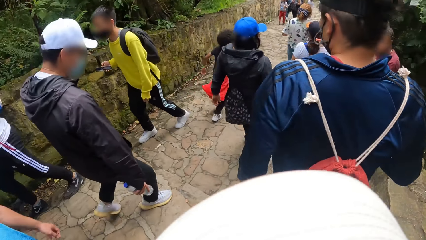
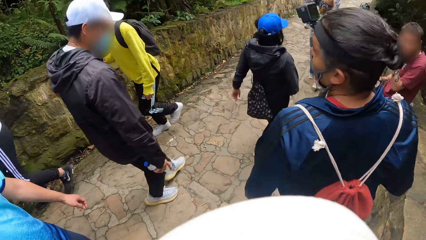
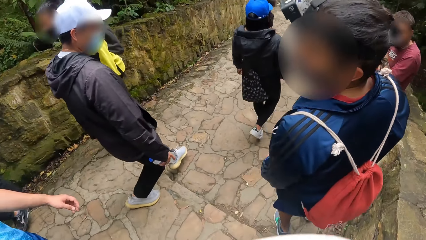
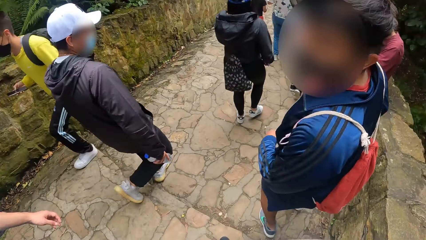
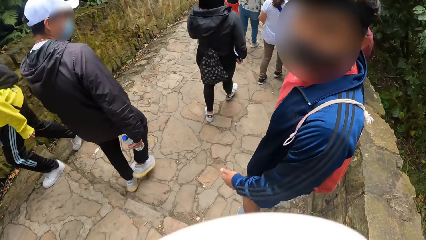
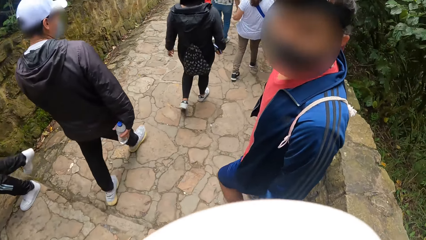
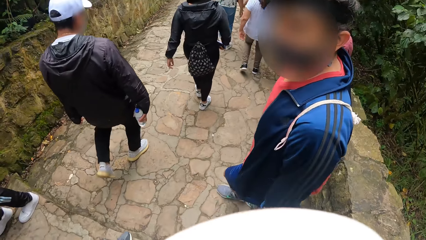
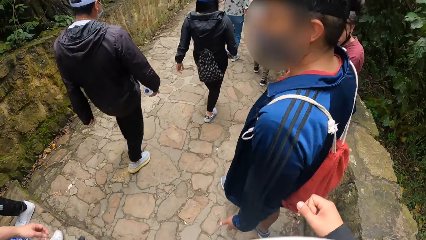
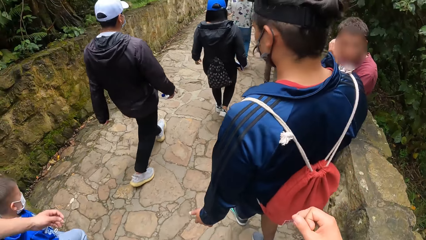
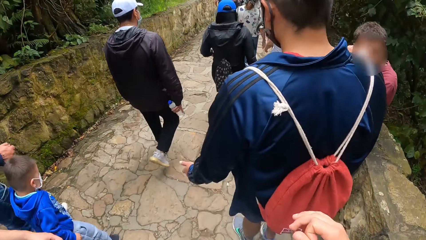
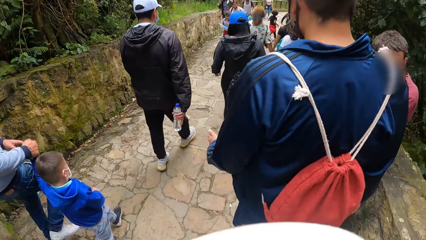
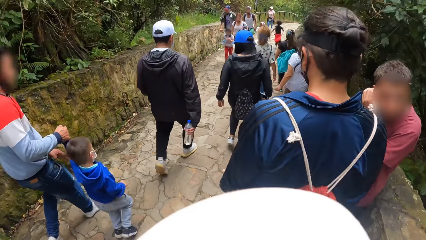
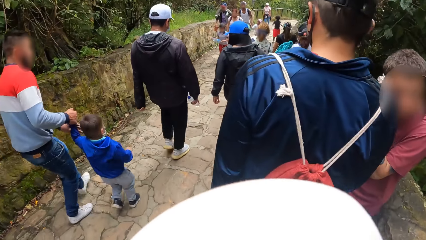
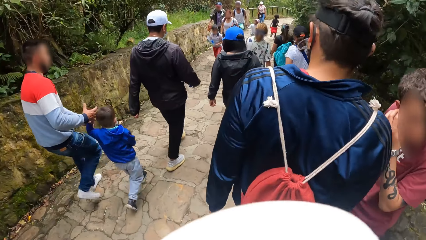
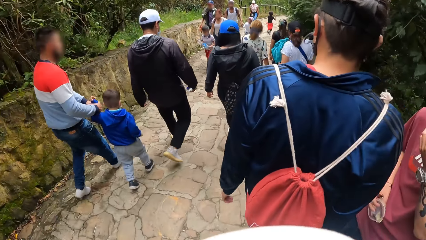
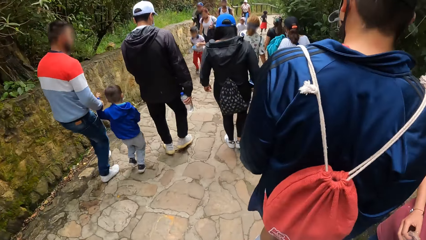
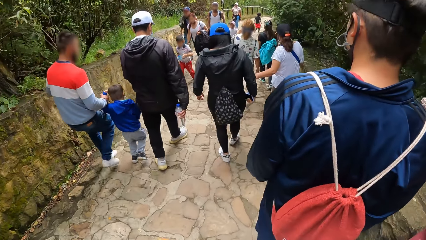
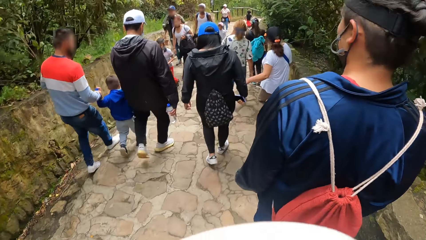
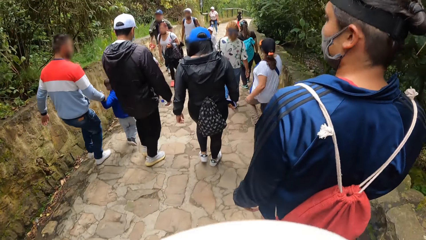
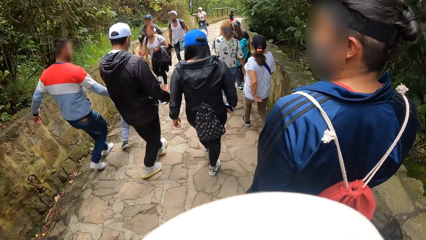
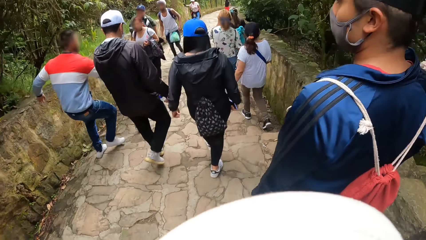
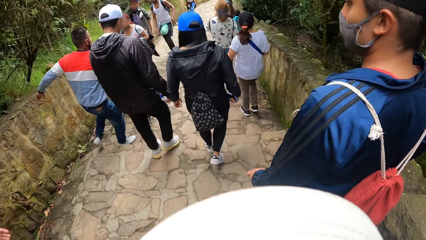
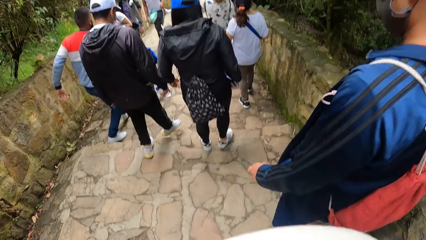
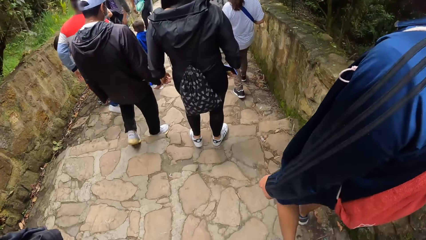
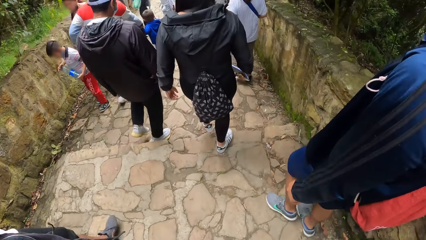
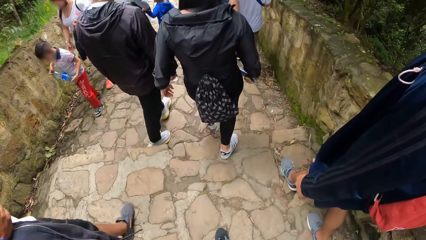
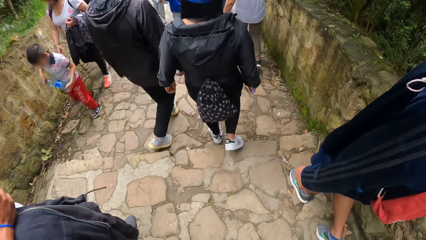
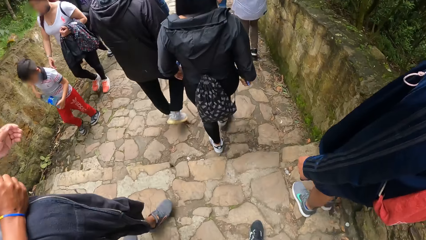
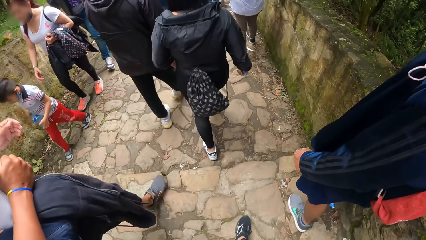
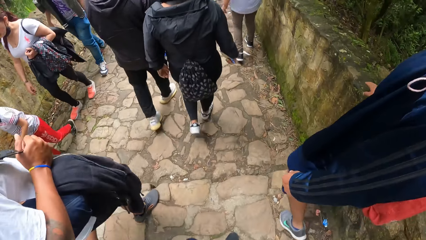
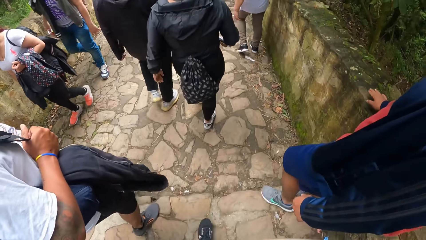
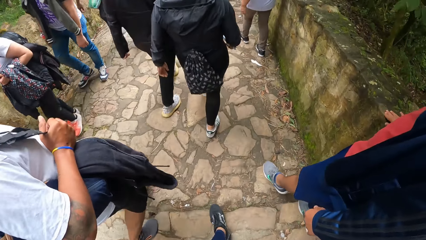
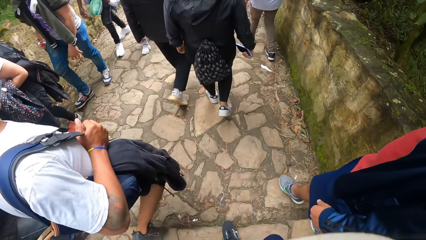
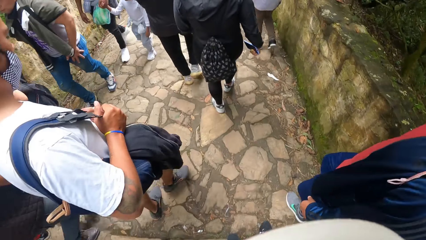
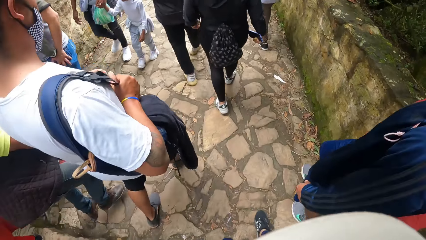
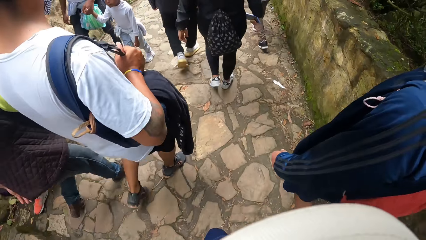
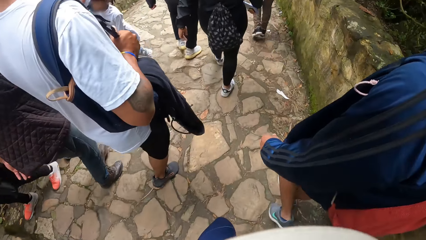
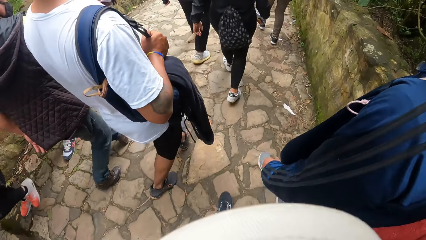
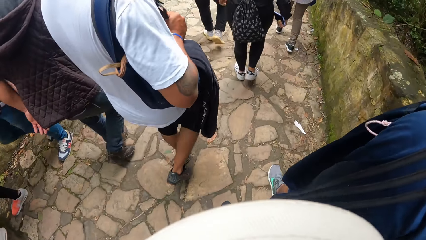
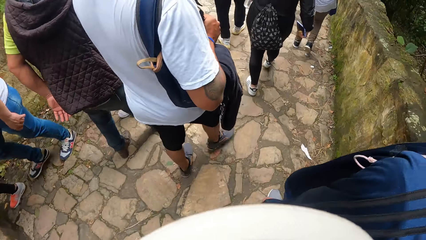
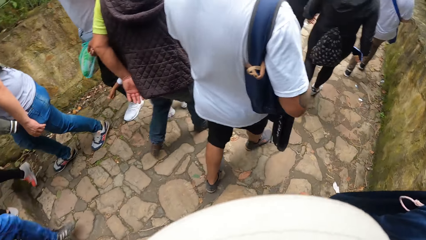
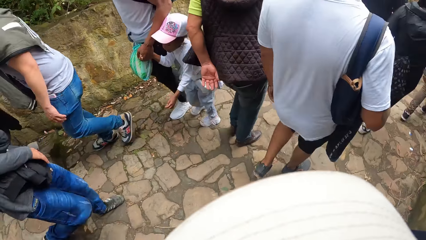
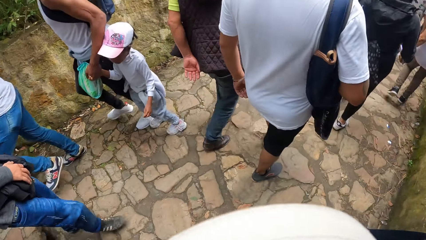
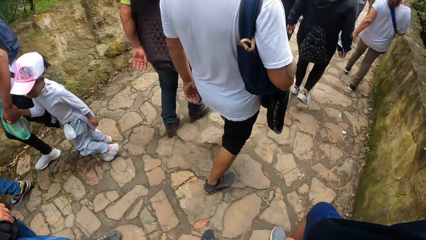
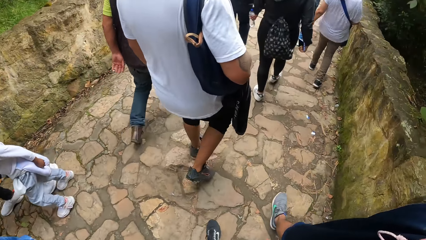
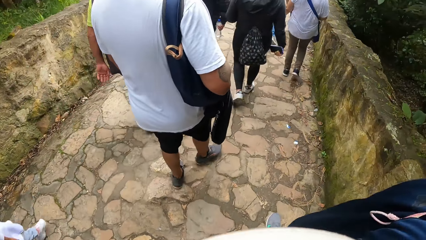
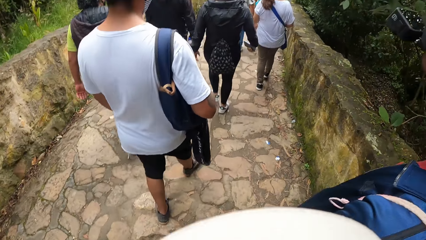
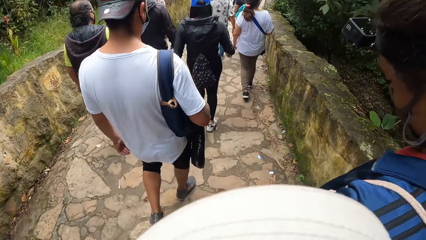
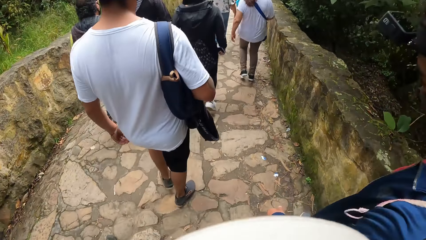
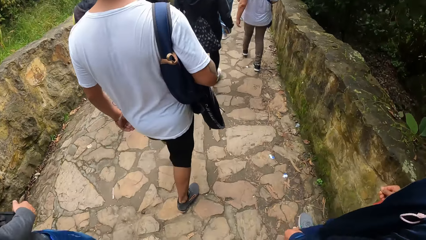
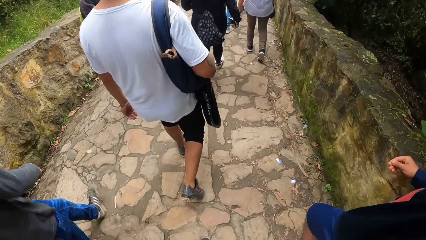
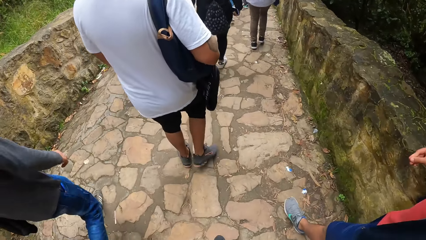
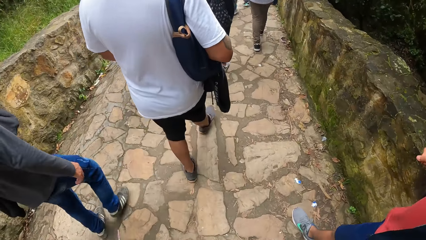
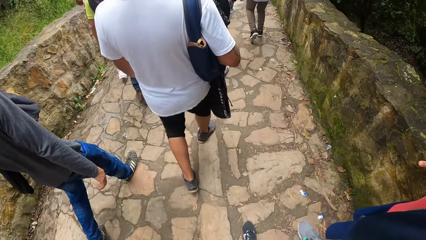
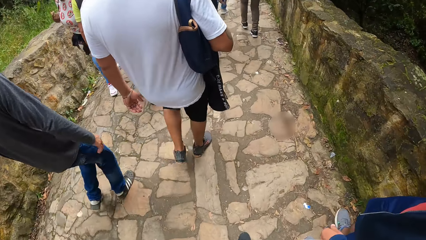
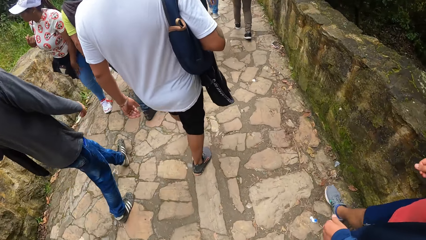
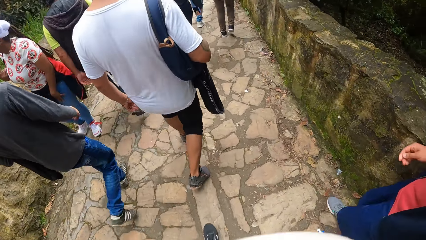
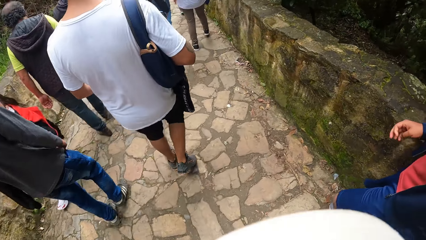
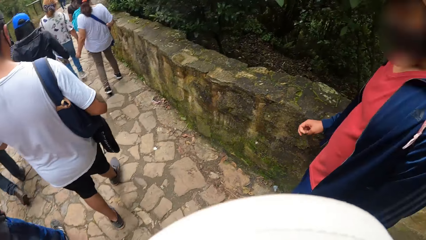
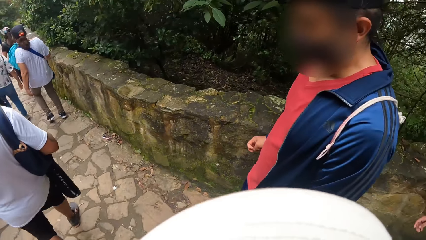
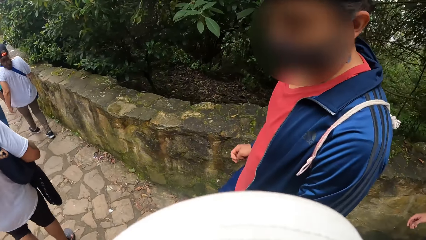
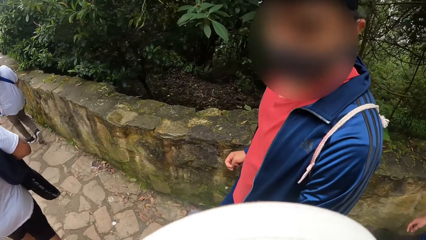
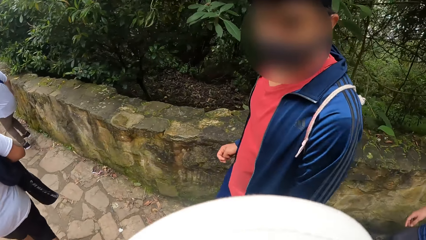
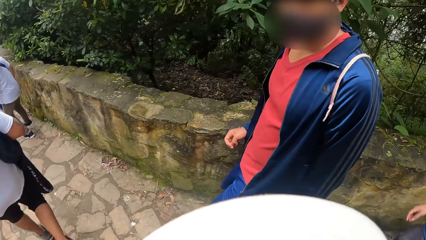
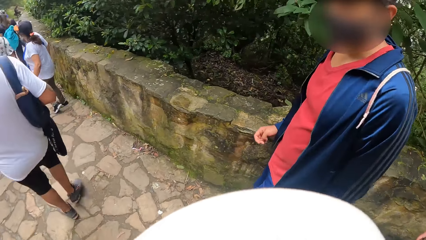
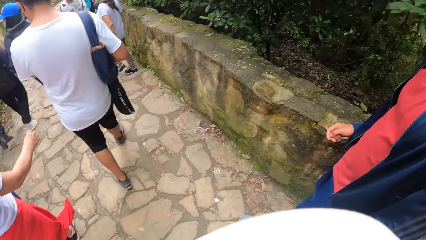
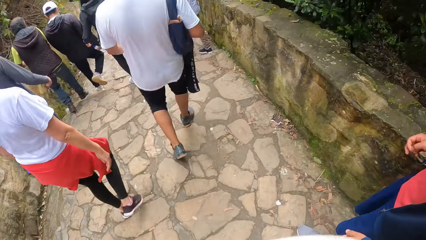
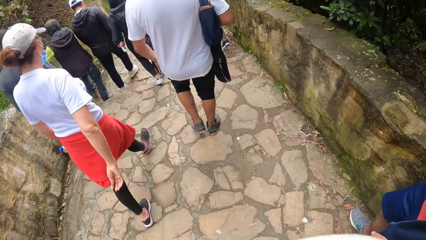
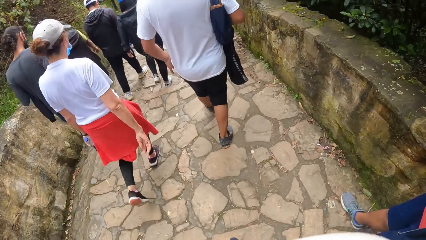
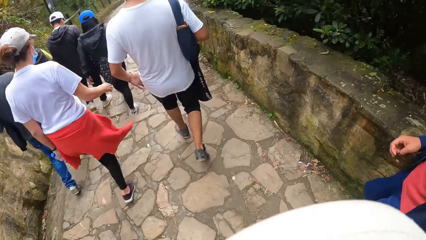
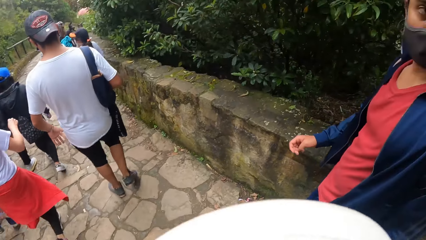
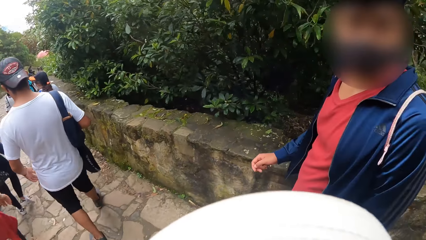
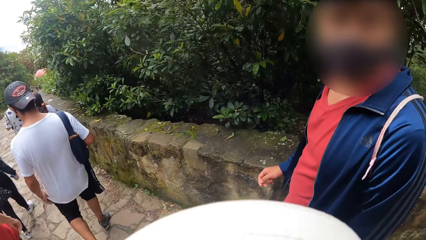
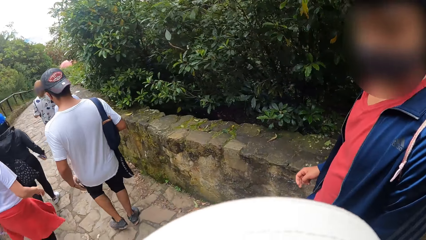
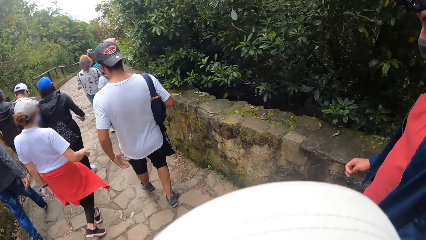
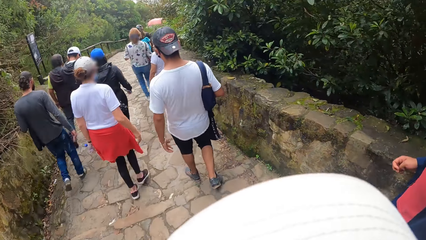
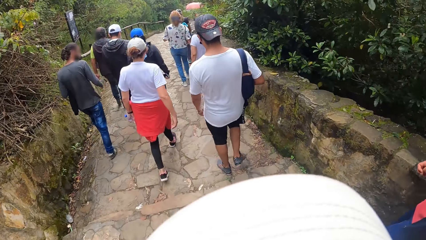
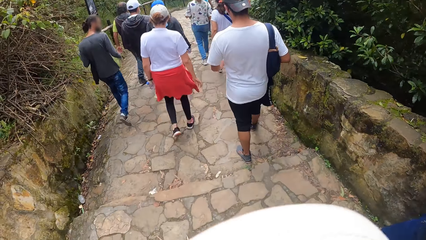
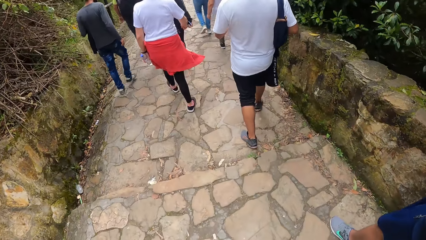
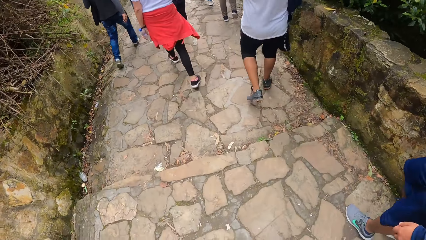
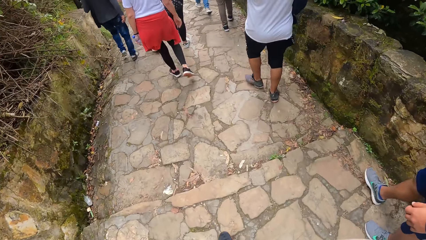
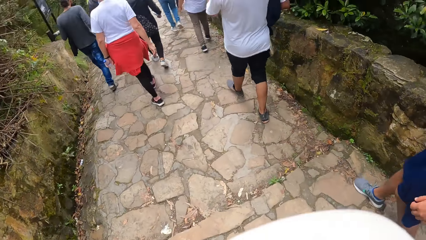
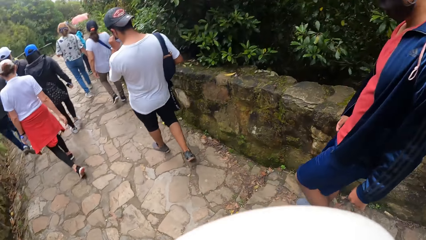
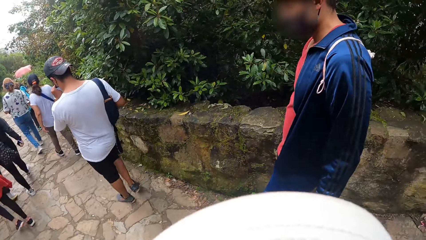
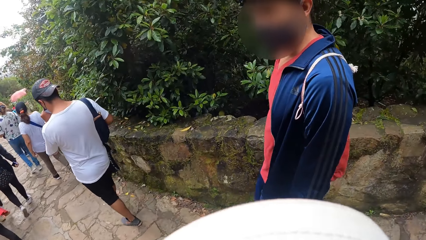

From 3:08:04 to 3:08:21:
The man looks at the camera wearer. The camera wearer looks at the man. They look at the man again.
